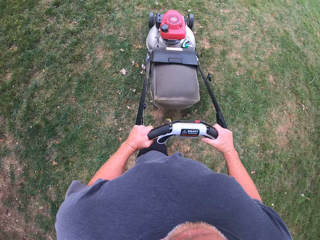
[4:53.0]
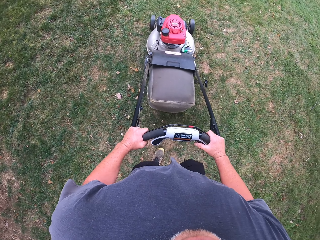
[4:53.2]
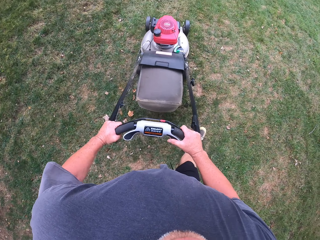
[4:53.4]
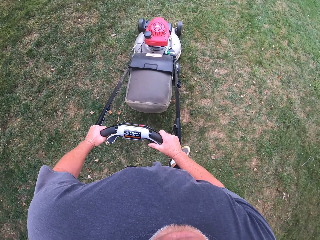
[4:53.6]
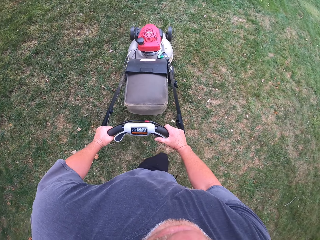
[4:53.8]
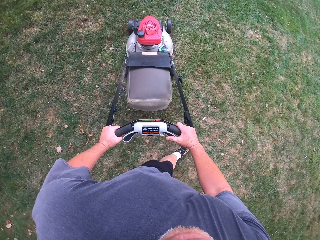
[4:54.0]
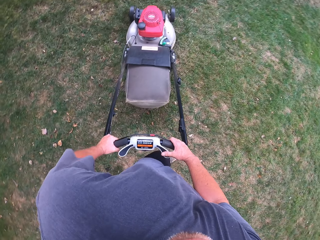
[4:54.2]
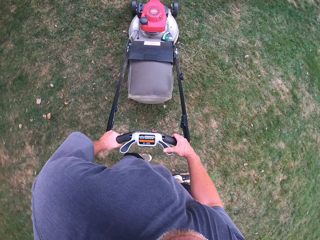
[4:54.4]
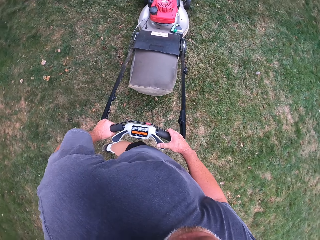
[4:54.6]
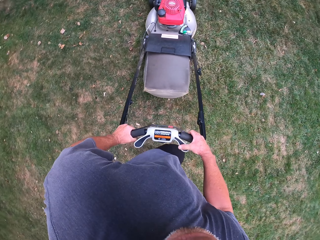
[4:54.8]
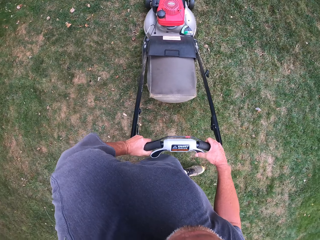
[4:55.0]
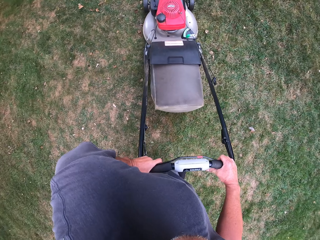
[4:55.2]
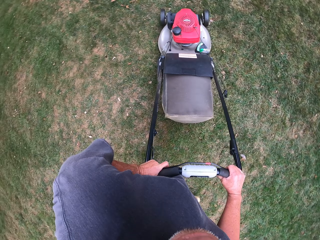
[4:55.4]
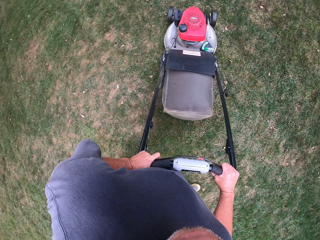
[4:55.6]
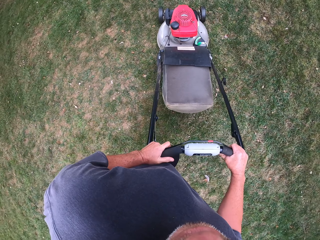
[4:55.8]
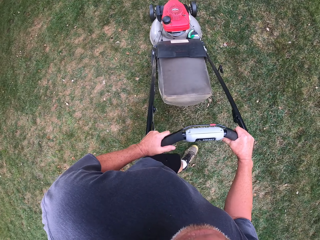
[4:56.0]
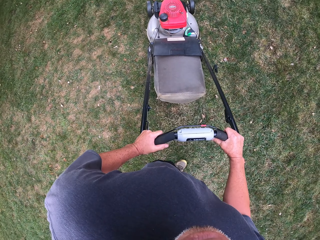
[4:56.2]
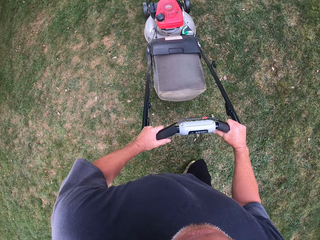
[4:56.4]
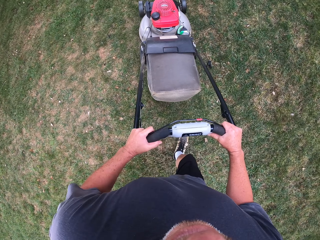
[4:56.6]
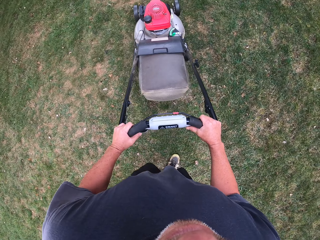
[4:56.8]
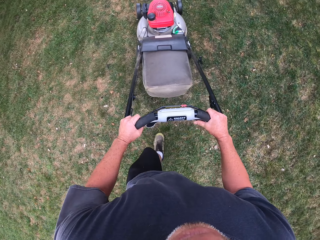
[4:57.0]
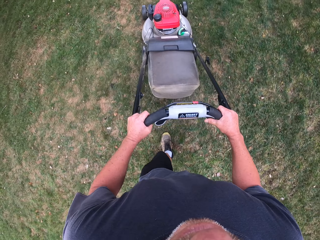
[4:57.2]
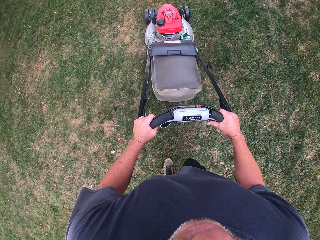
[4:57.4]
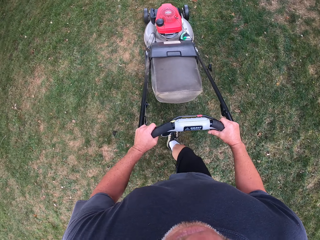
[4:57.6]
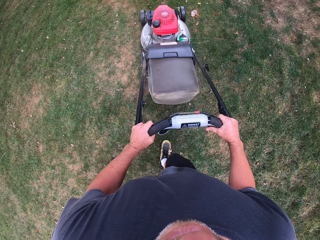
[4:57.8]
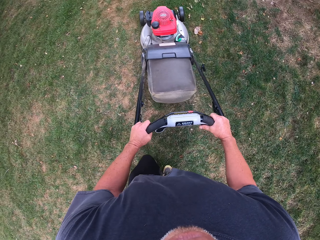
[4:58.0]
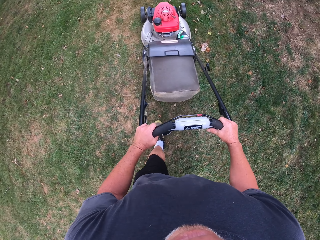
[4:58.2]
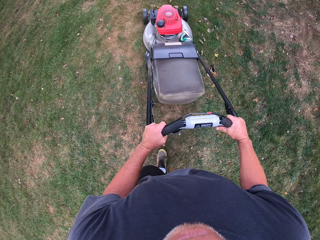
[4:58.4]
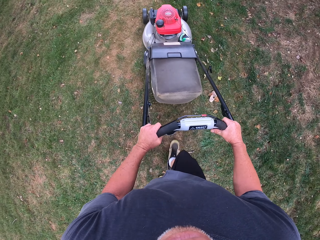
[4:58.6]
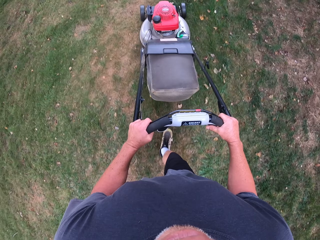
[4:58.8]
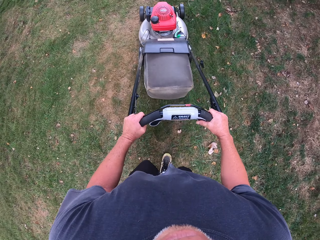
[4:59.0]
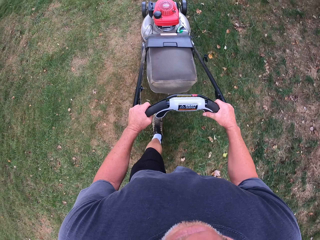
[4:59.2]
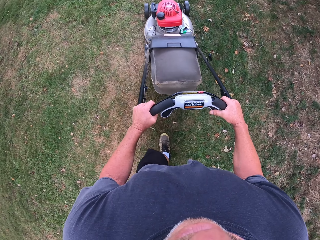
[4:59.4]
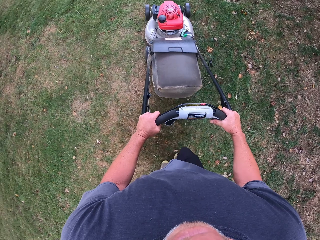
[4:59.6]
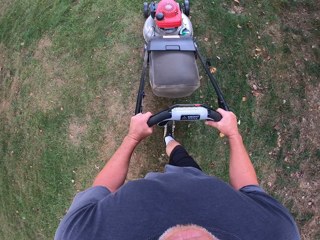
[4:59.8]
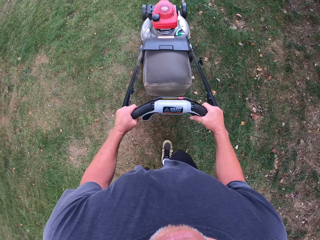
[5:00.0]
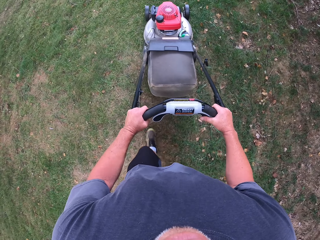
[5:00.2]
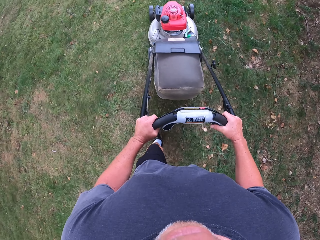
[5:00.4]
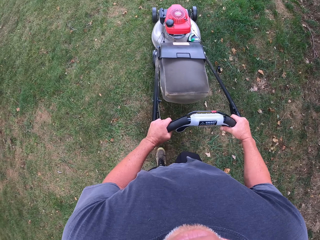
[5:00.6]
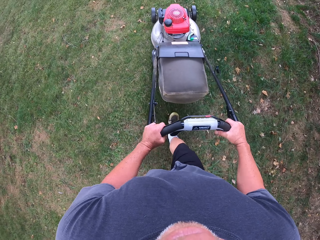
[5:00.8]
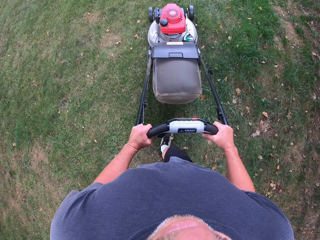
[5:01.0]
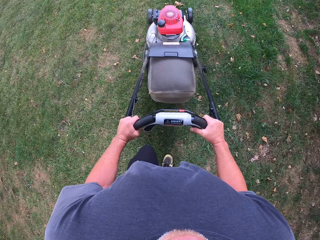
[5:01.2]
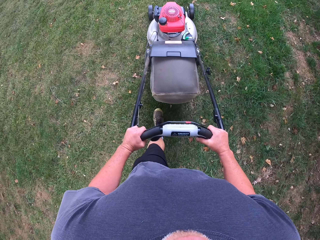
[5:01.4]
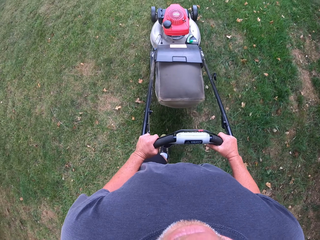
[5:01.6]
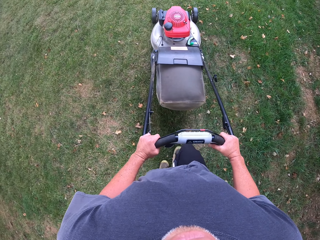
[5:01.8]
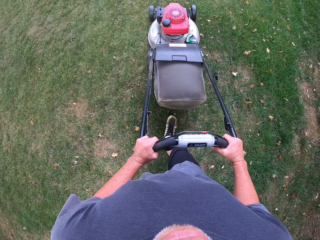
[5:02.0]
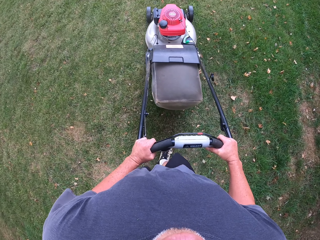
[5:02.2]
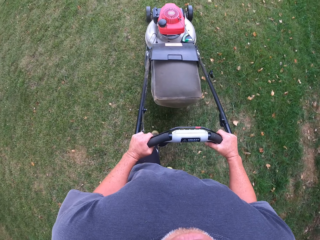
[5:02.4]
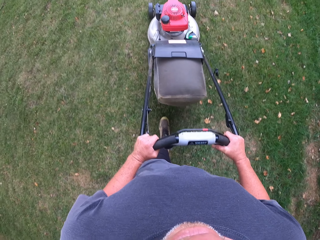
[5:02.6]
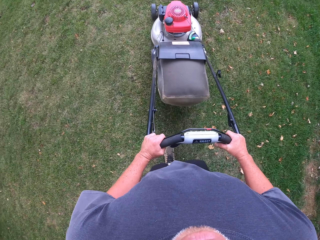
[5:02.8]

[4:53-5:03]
The camera wearer turns the lawnmower. They reverse the lawnmower. They cut grass with the lawnmower.

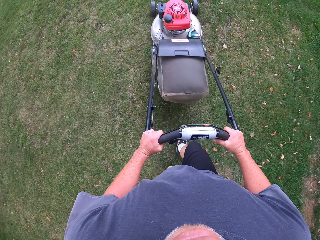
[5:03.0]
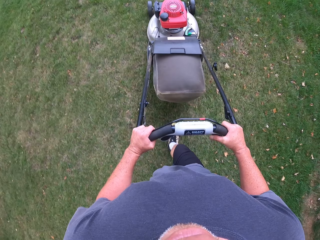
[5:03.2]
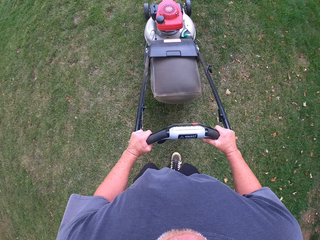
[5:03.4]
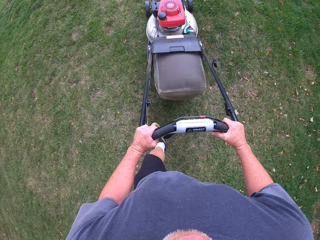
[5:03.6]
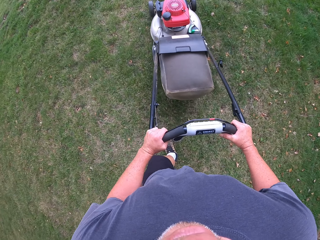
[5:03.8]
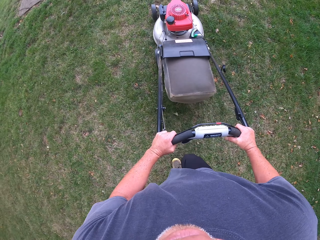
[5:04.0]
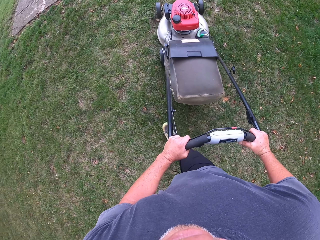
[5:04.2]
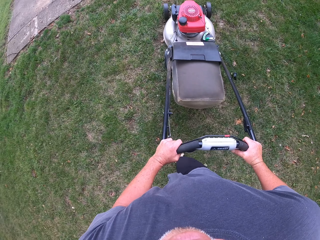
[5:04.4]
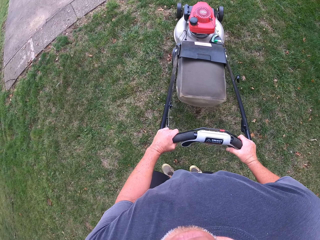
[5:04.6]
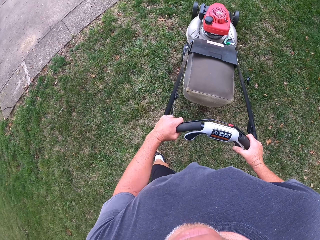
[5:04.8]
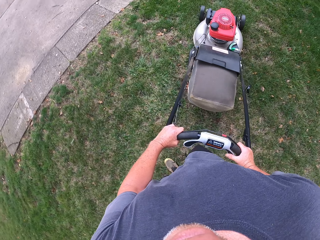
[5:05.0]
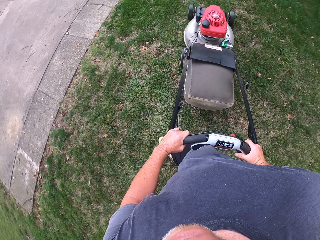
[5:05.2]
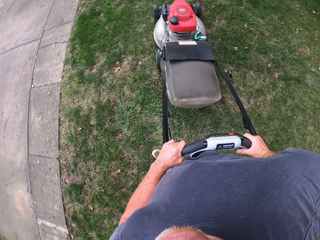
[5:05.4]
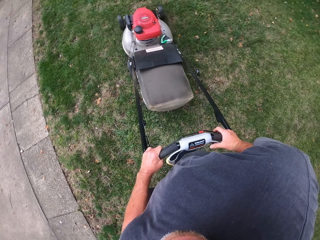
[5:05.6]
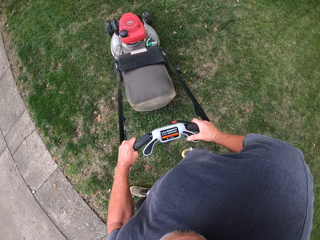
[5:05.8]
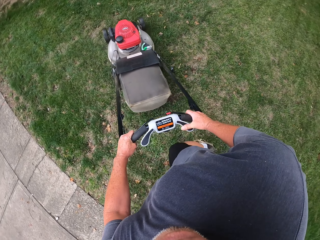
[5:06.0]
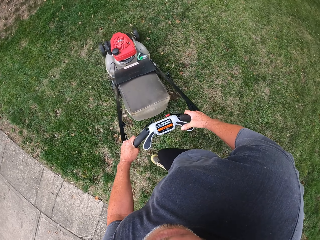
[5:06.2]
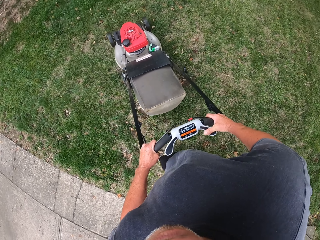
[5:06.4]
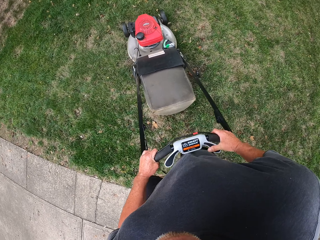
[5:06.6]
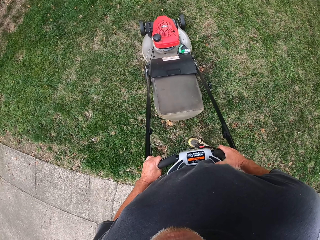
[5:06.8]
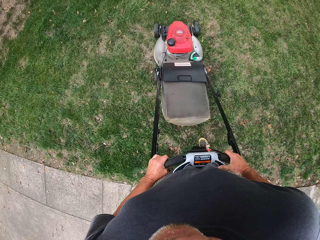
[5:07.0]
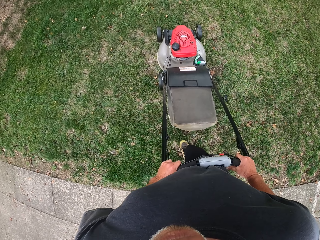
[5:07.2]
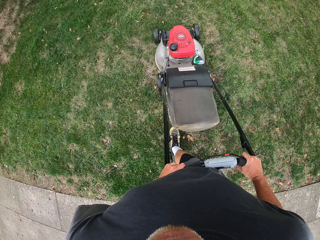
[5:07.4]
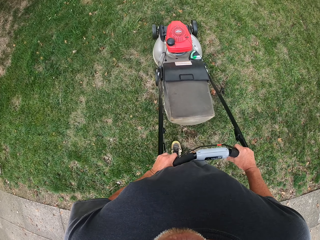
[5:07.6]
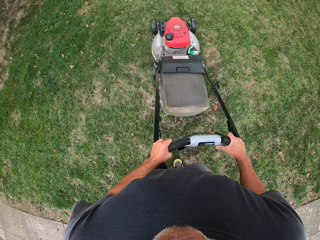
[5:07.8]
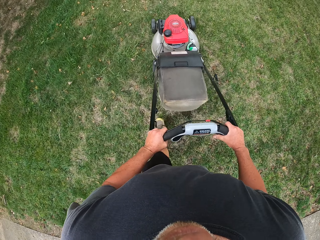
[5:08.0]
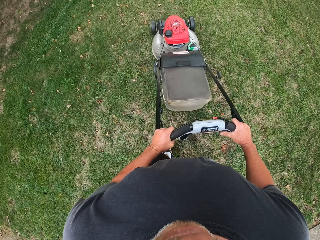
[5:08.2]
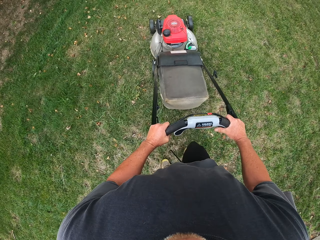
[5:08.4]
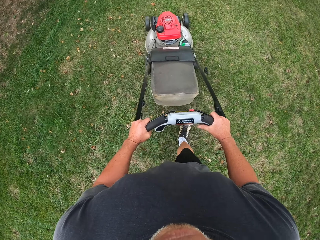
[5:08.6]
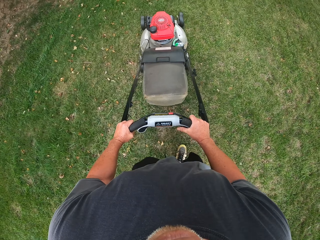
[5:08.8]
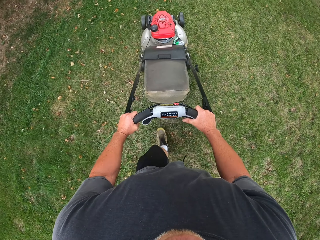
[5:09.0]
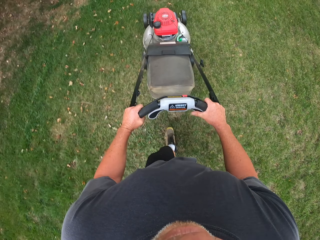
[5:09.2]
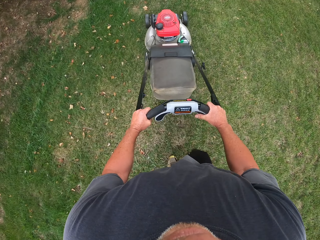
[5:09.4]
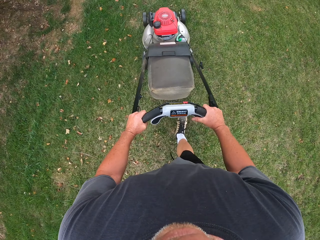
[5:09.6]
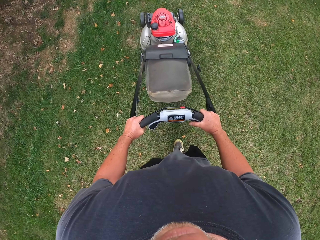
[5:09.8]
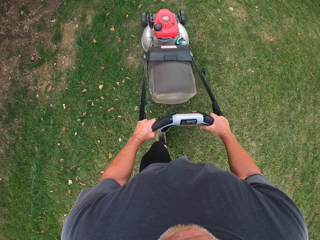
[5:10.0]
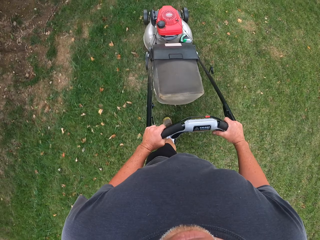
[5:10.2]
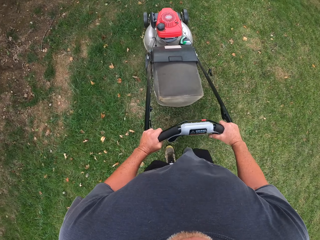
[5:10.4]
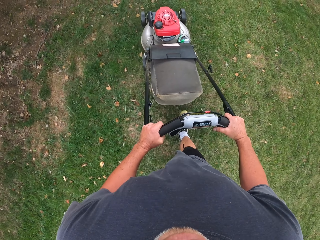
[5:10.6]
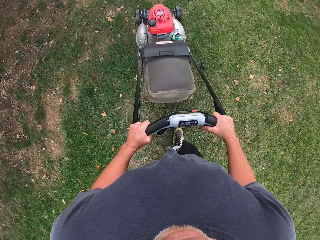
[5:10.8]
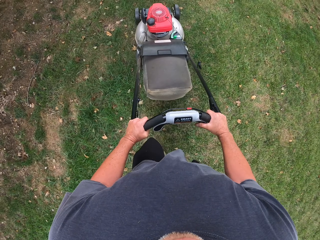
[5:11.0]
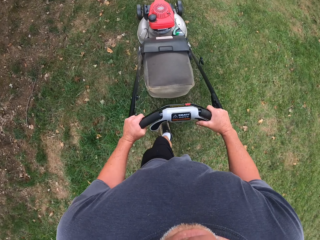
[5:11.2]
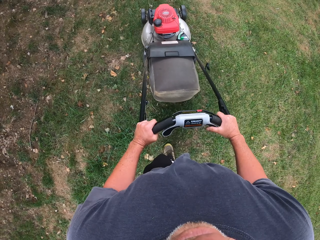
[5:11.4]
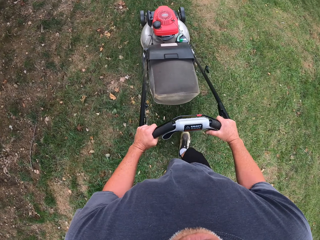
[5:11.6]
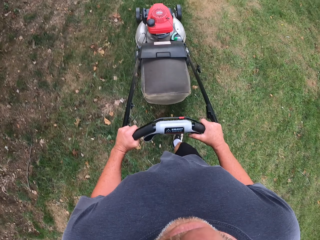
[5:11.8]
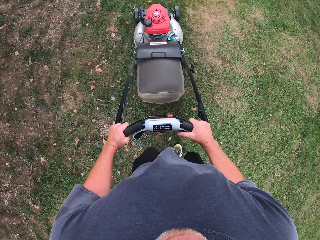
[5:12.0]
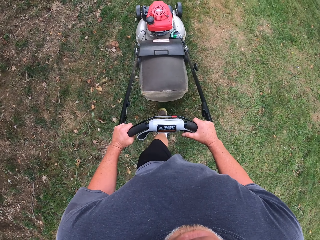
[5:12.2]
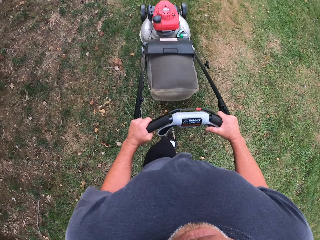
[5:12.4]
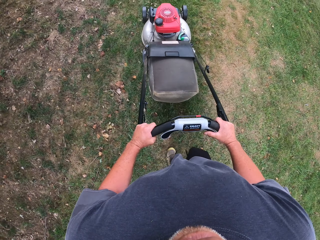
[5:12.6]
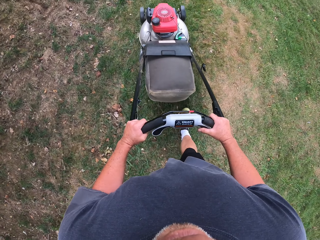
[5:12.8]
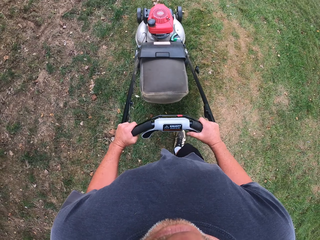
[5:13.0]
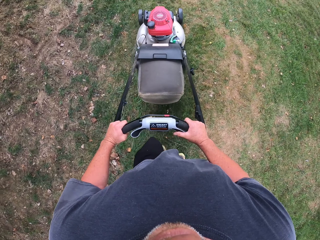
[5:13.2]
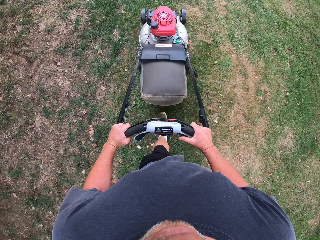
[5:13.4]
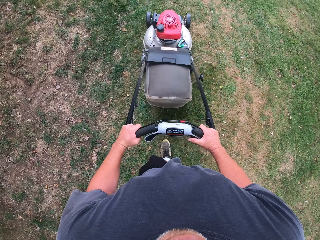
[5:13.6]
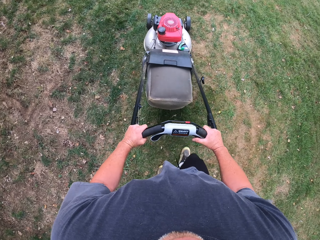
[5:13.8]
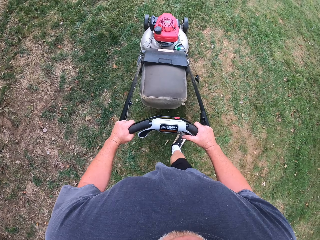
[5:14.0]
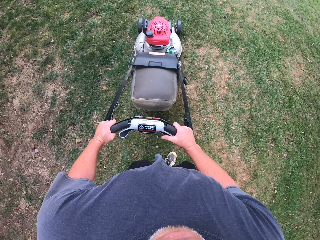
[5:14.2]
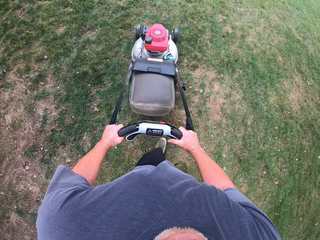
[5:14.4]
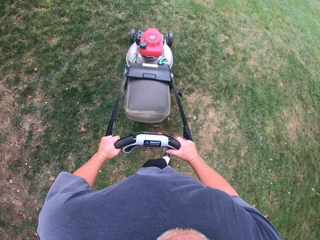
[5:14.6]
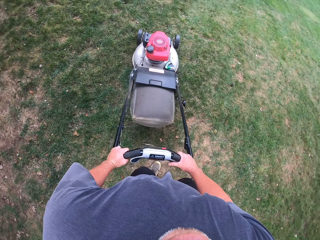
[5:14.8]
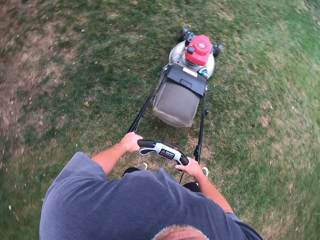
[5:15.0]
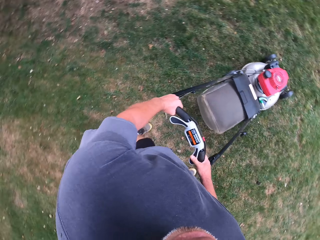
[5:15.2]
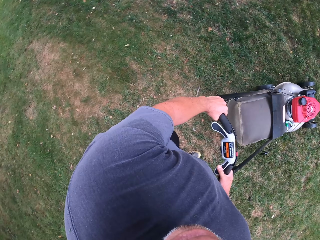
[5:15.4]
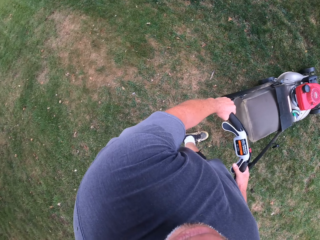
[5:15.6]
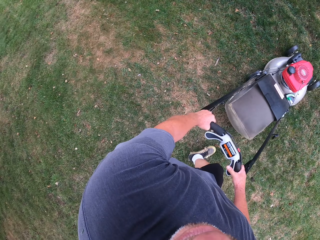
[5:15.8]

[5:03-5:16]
The camera wearer makes a U-turn. They cut grass with a lawnmower. They turn the lawnmower.
